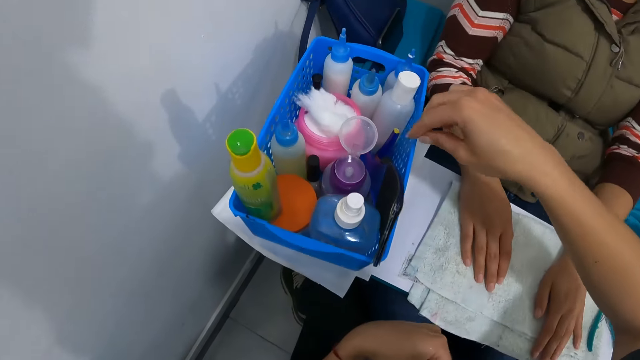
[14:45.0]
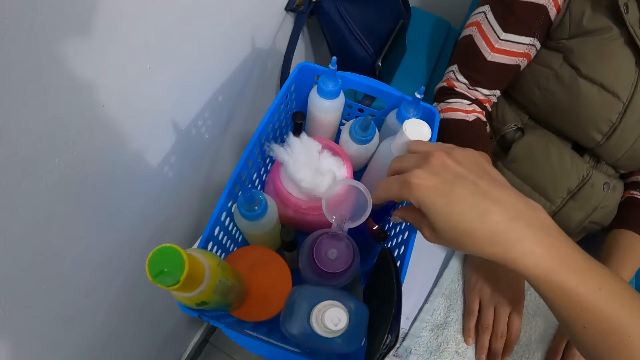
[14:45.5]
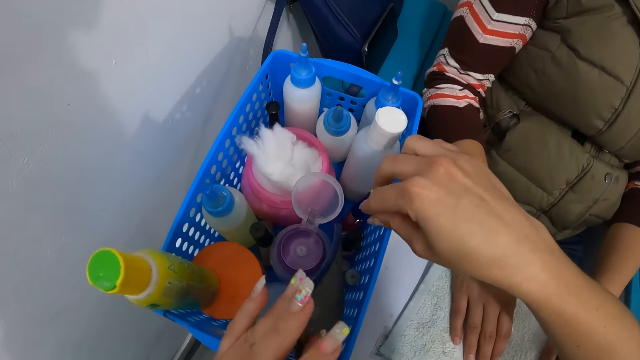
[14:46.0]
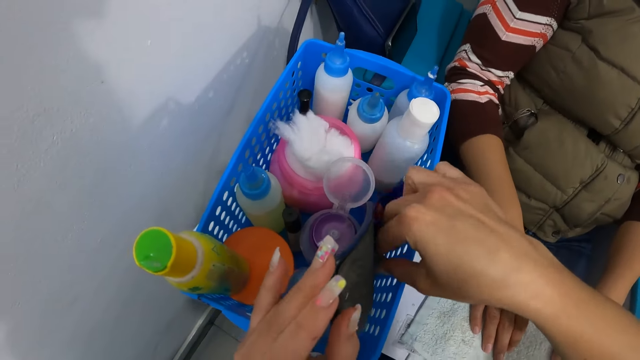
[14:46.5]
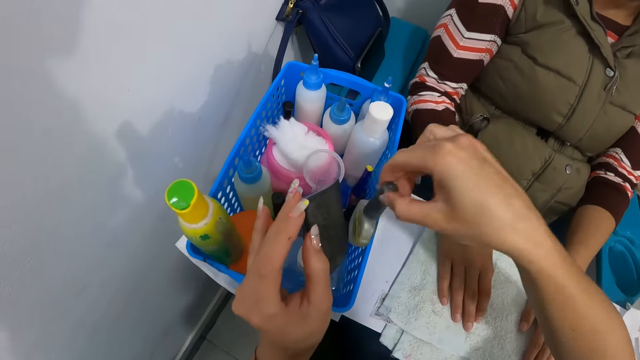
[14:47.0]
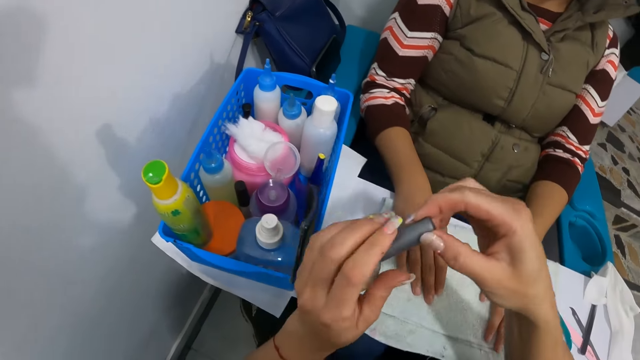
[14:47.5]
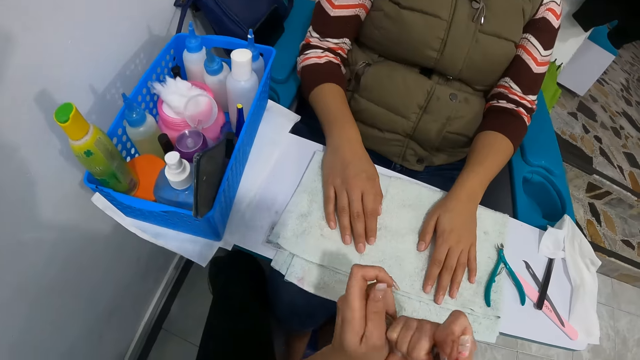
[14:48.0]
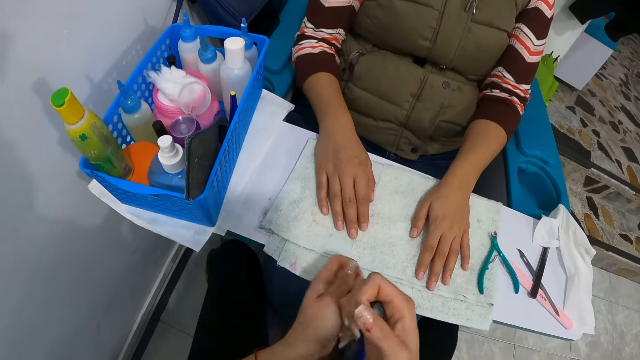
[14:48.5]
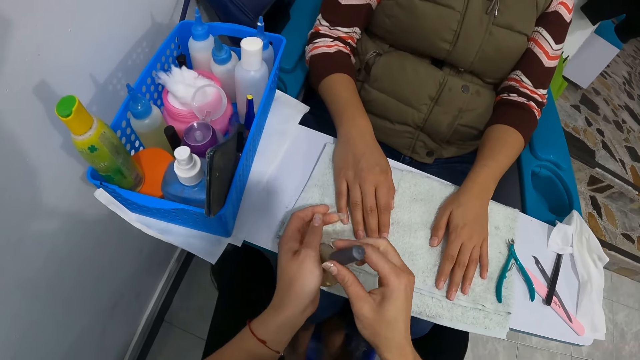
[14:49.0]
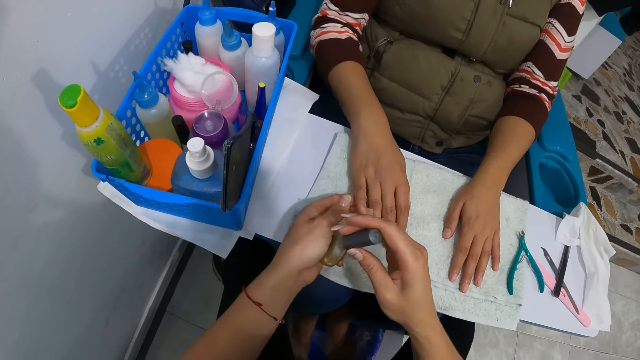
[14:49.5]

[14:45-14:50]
The camera wearer drops the cuticle nipper on the table with her right hand. She moves the purse in the basket with her left hand. She picks a bottle of nail polish from the basket with her right hand. She opens the bottle of nail polish with both hands. She shakes the nail polish. She holds a finger on the right hand of the woman with her left hand.

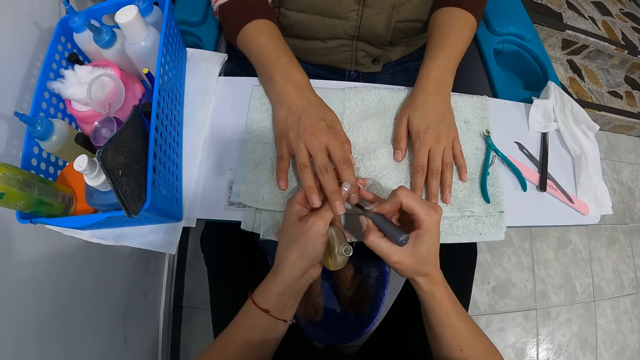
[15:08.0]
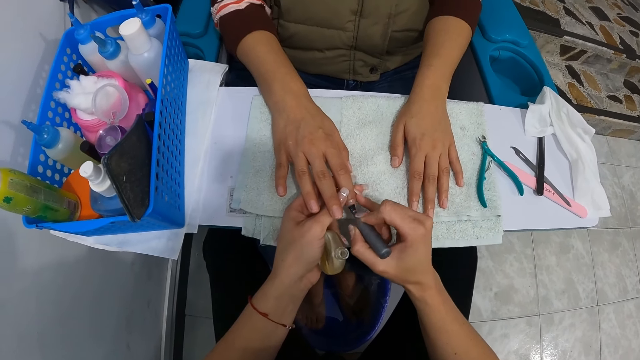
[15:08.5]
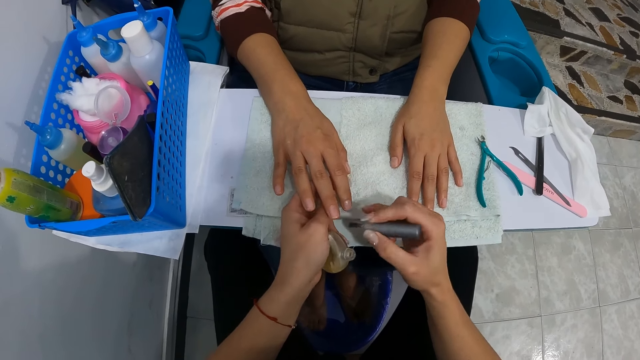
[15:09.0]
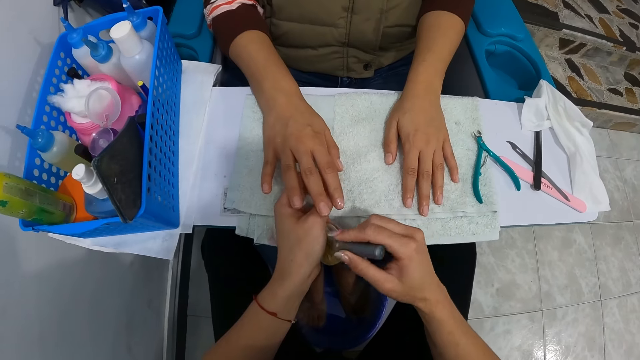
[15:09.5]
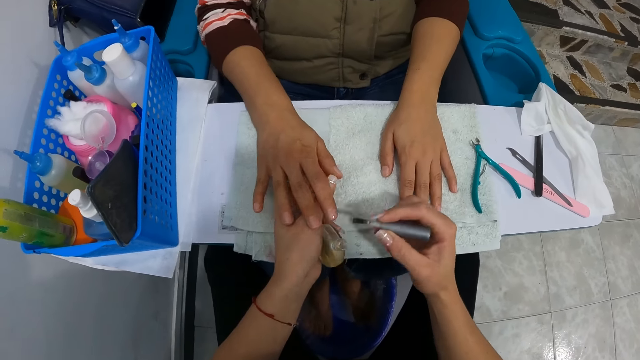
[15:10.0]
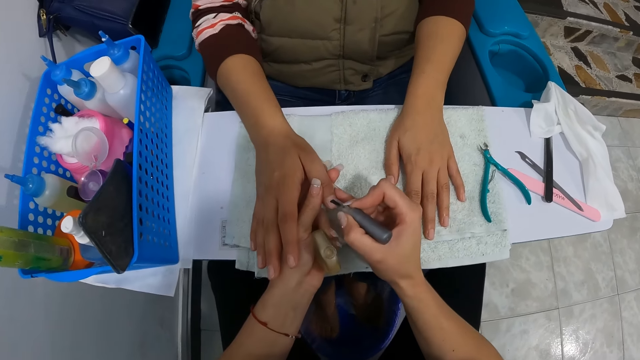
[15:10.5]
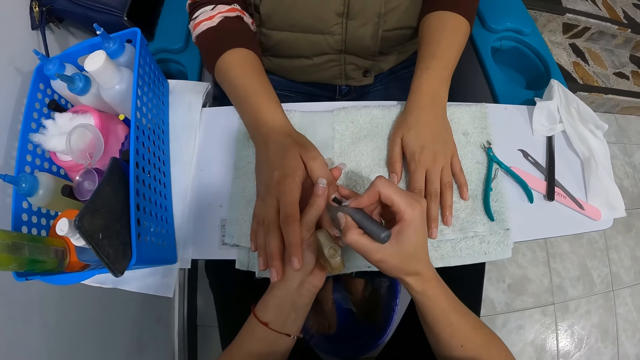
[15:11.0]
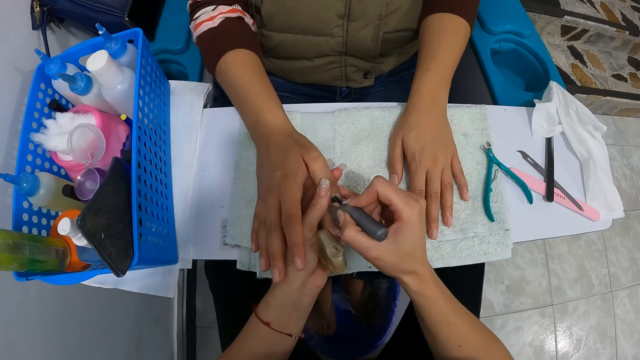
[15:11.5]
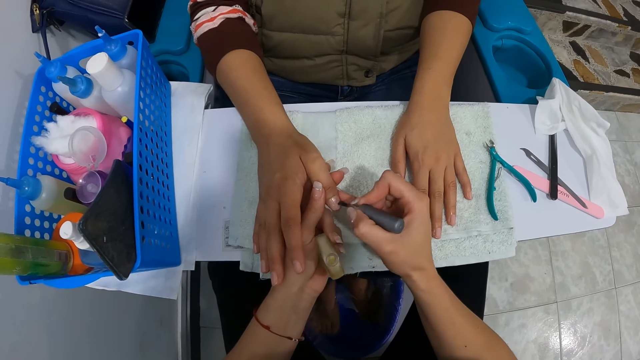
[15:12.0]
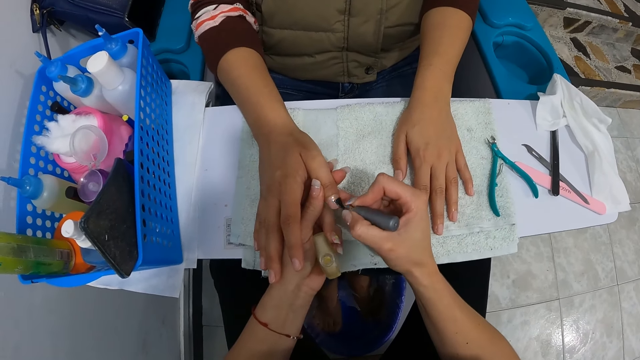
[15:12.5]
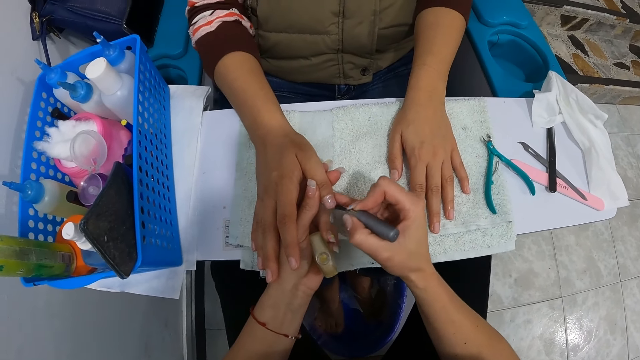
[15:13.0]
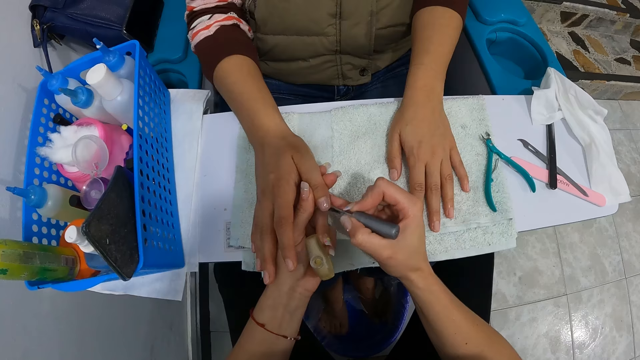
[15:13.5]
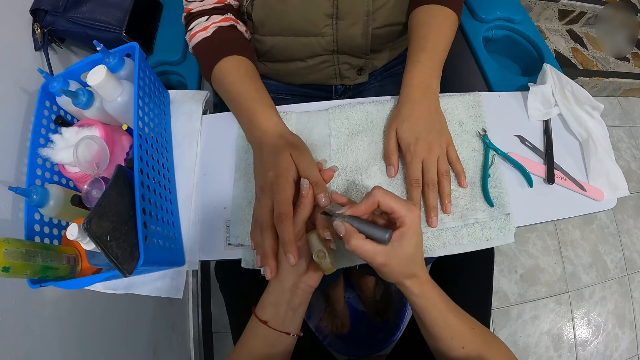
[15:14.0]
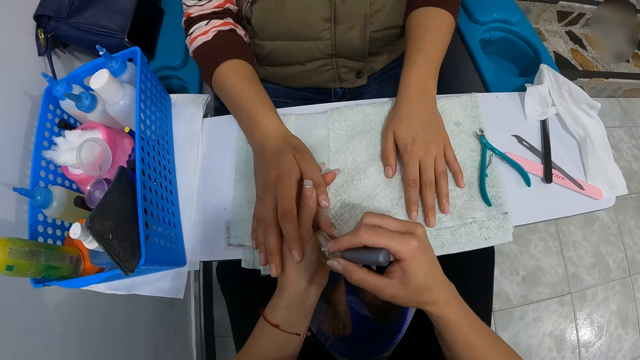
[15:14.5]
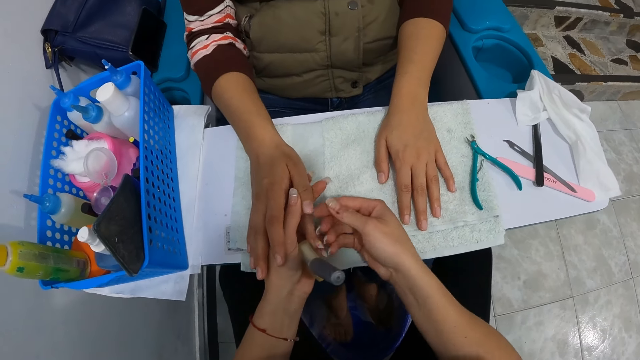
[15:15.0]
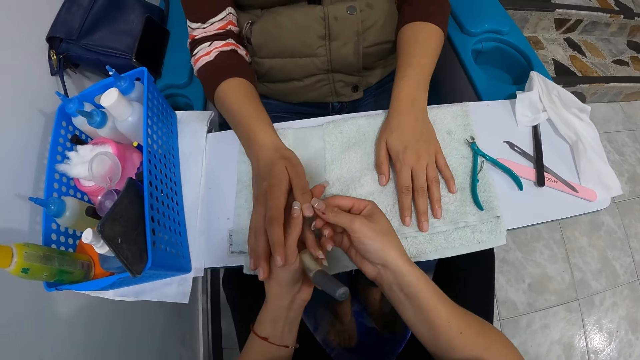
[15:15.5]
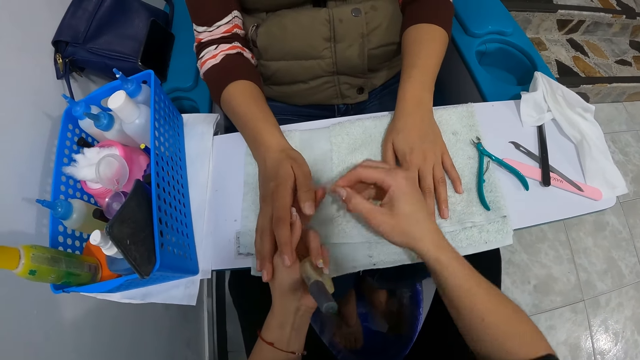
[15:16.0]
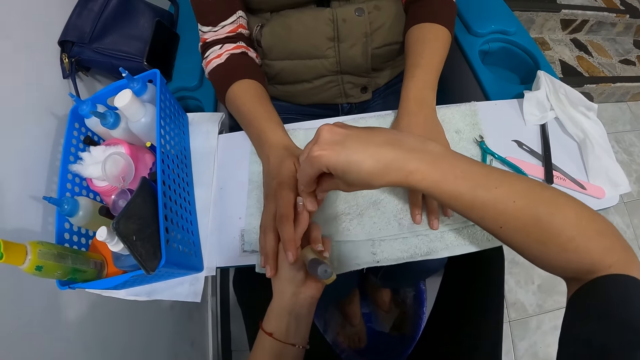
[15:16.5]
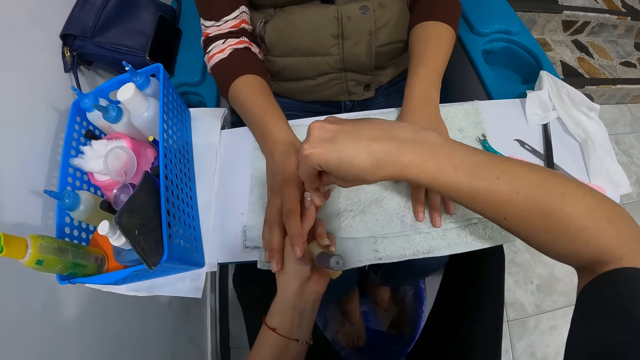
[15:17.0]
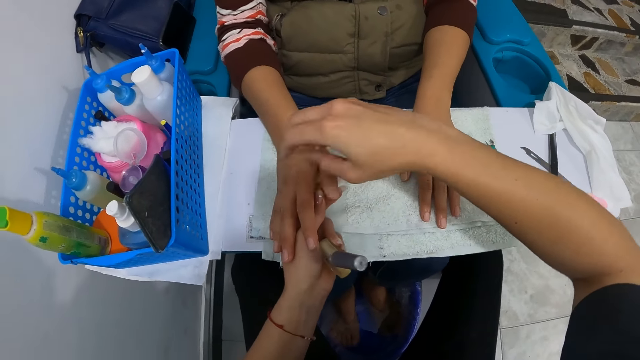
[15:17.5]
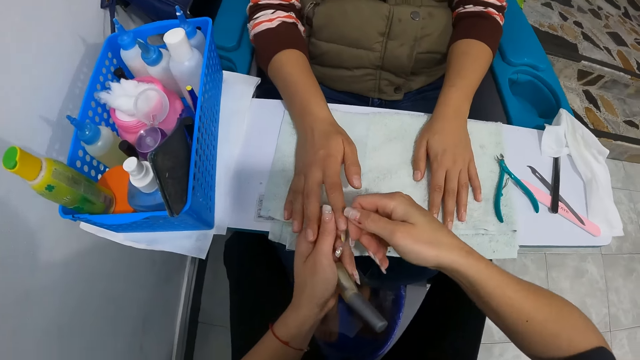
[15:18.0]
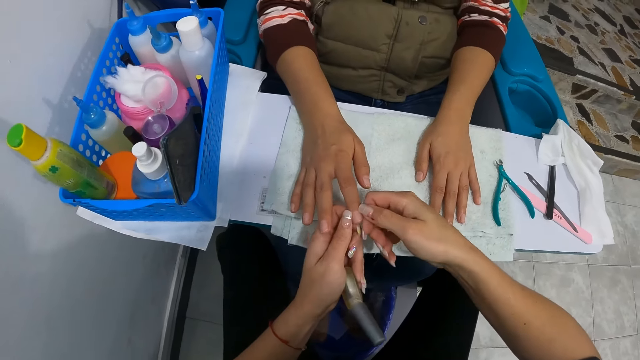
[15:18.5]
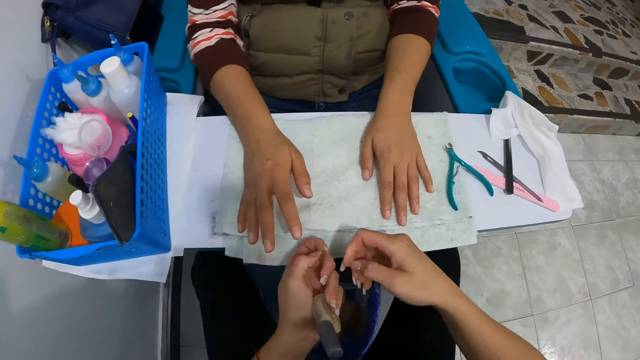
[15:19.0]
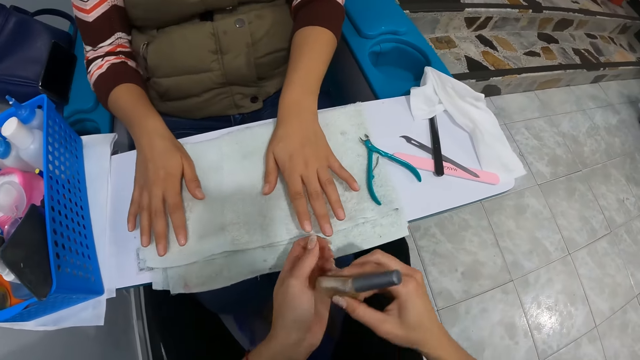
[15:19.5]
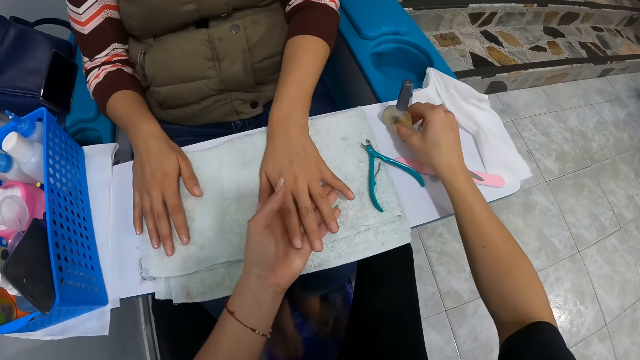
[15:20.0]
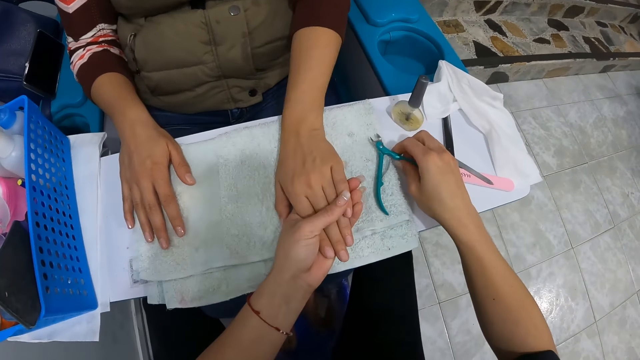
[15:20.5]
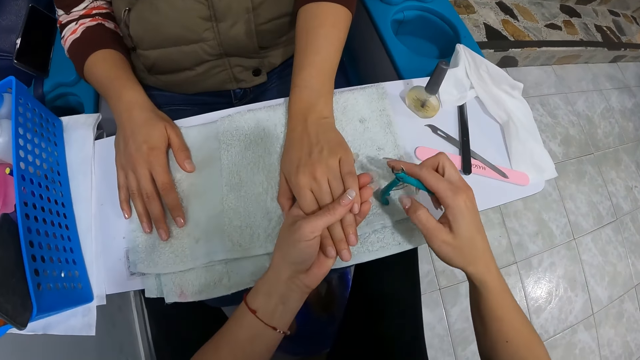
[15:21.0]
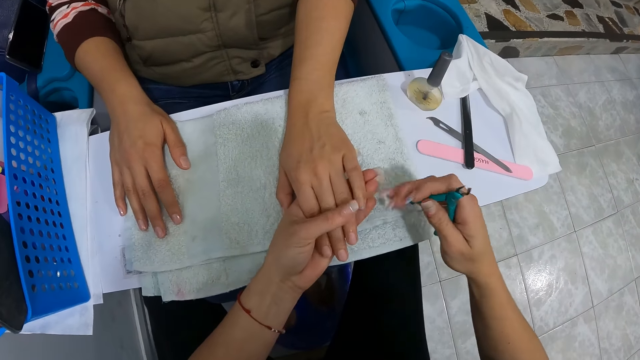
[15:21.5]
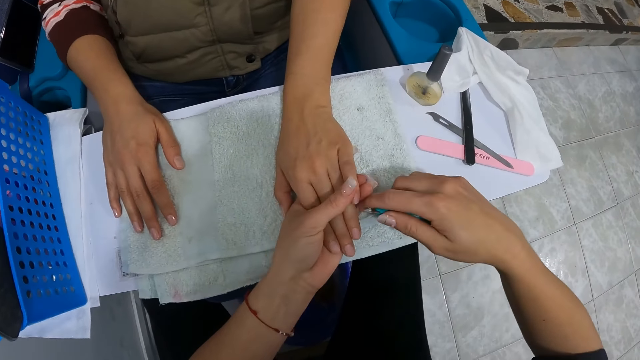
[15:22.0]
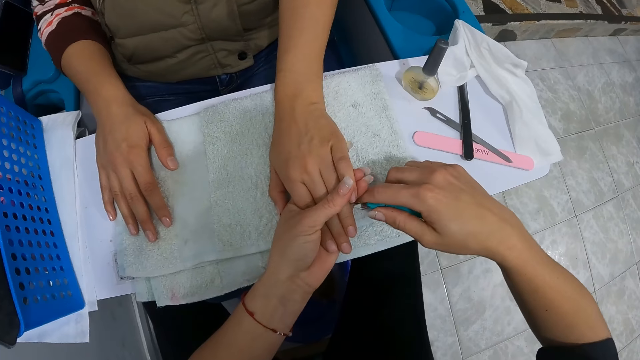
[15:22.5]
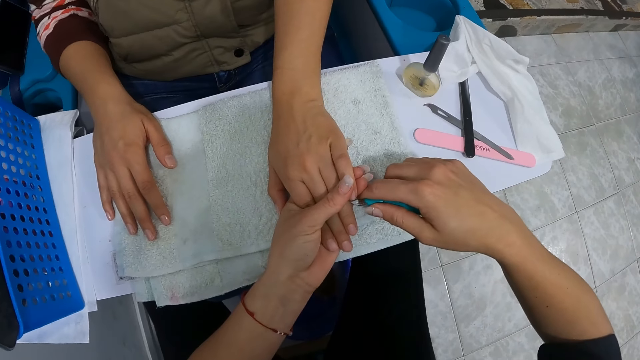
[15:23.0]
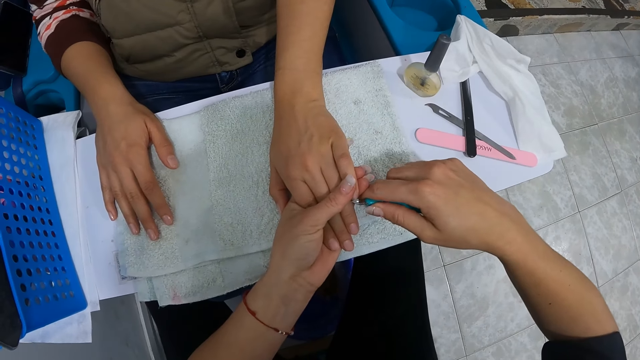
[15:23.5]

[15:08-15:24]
The camera wearer dips the nail polish brush into the bottle of nail polish with her right hand. She holds a finger with her left hand. She paints the finger with the nail polish brush with her right hand. She puts the nail polish brush into the bottle of nail polish with her right hand. She cleans the finger with both hands. She cleans it again. She picks the bottle of nail polish from her left hand with her right hand. She holds the left hand of the woman with her left hand. She drops the bottle of nail polish on the table with her right hand. She picks up the cuticle nipper from the table with her right hand. She holds a finger with her left hand. She nips the finger on the woman's left hand with the cuticle nipper with her right hand.
